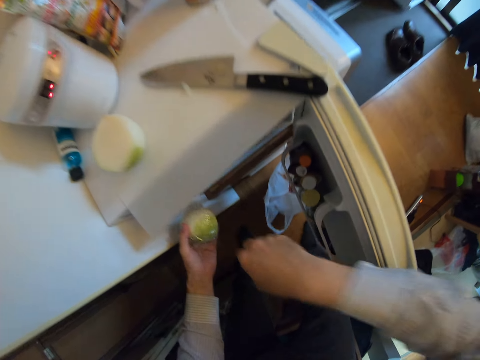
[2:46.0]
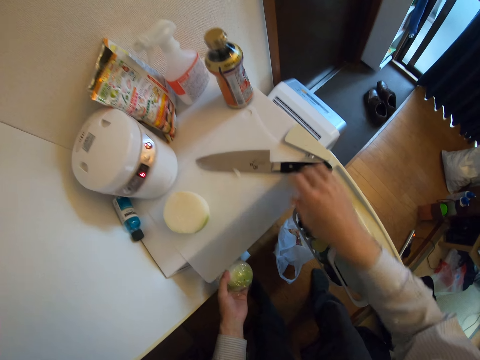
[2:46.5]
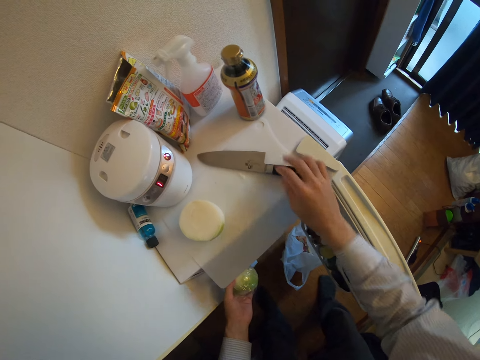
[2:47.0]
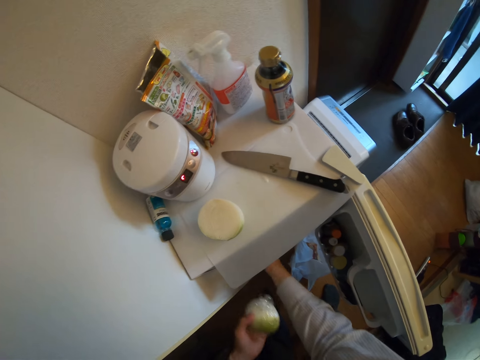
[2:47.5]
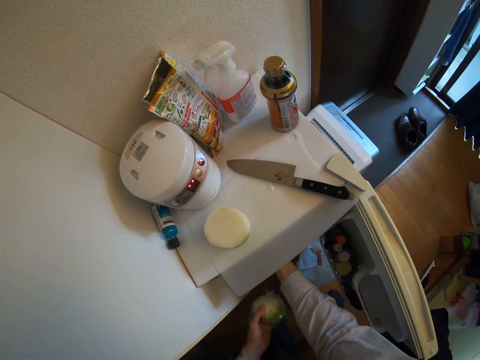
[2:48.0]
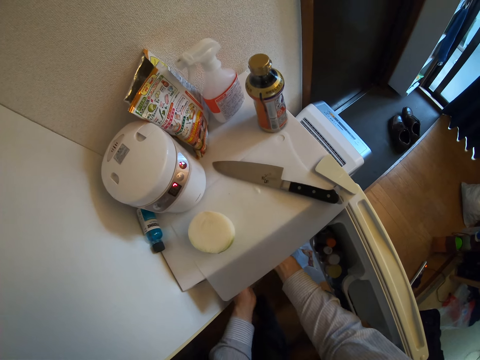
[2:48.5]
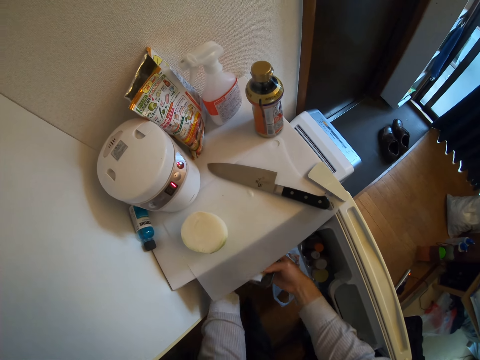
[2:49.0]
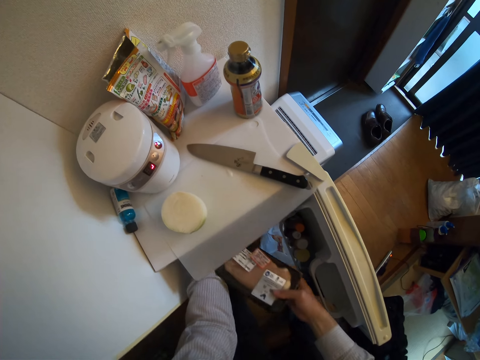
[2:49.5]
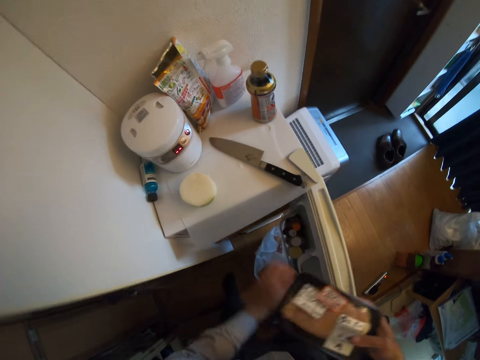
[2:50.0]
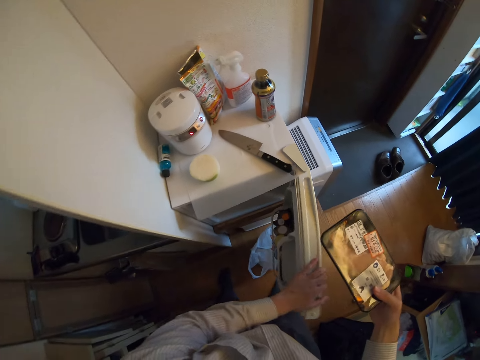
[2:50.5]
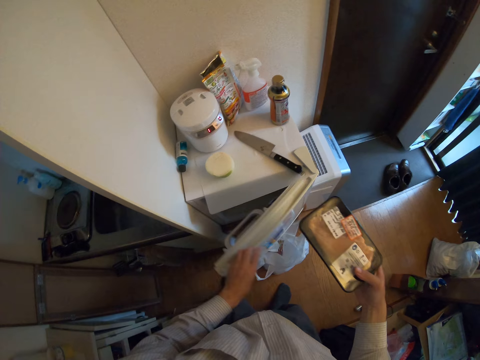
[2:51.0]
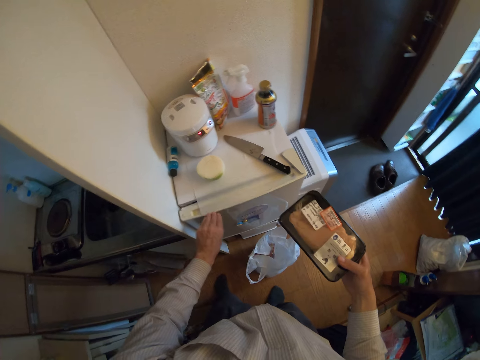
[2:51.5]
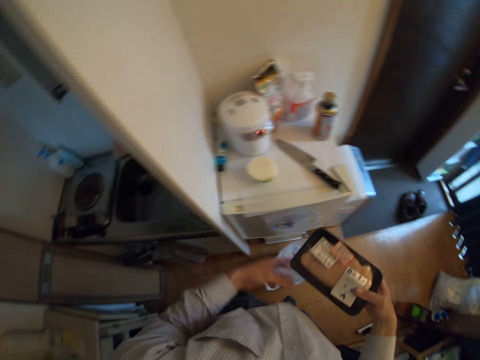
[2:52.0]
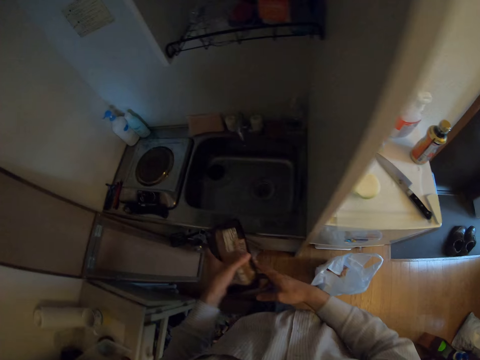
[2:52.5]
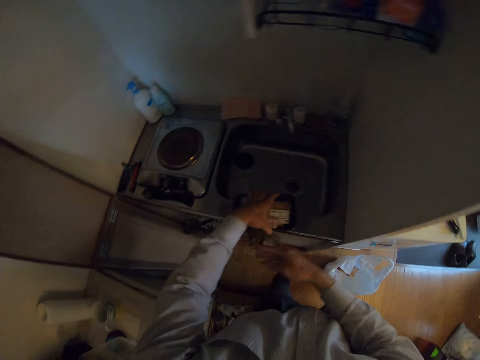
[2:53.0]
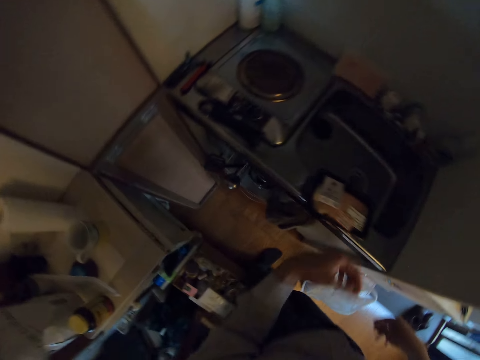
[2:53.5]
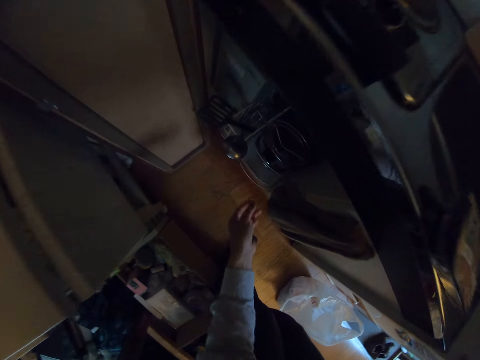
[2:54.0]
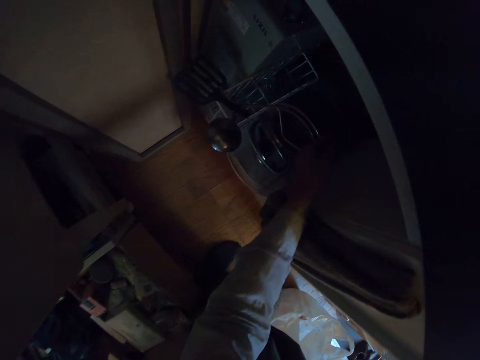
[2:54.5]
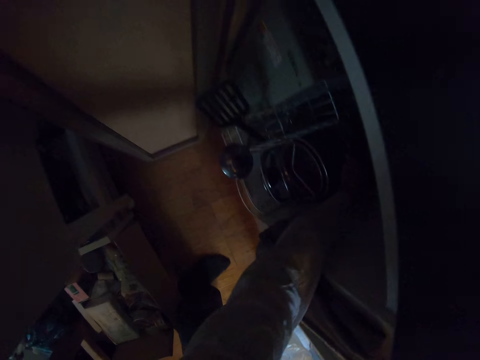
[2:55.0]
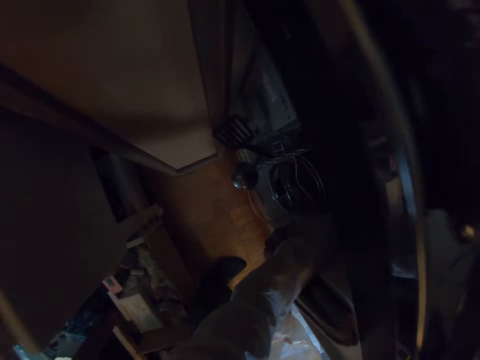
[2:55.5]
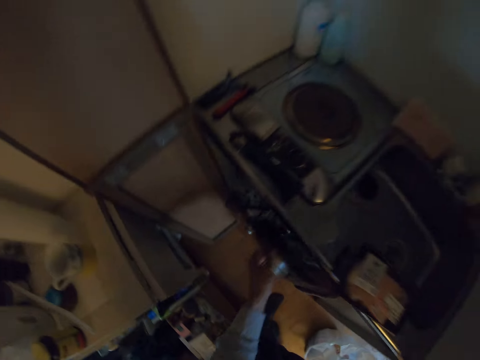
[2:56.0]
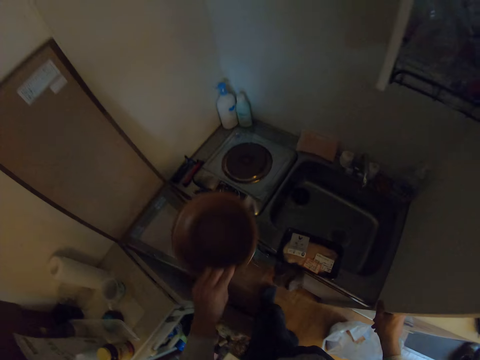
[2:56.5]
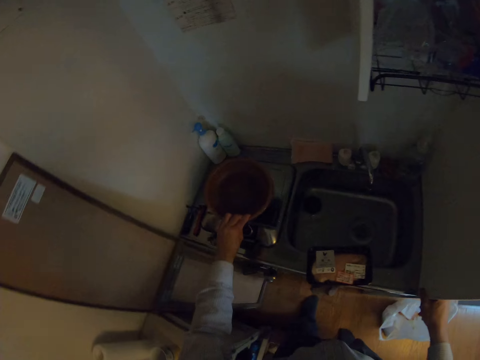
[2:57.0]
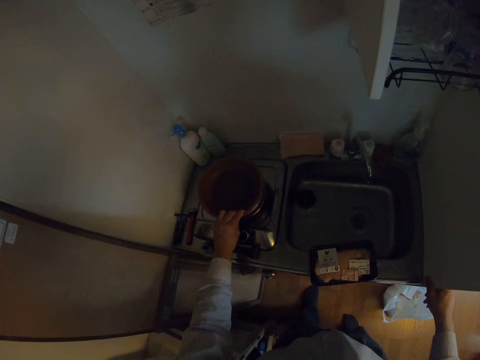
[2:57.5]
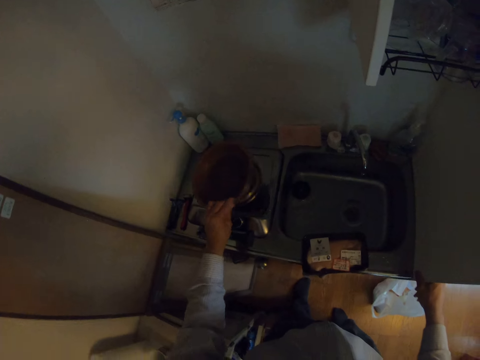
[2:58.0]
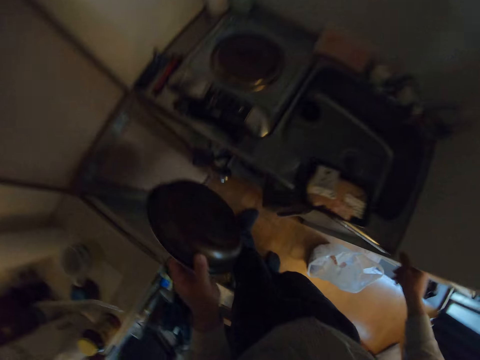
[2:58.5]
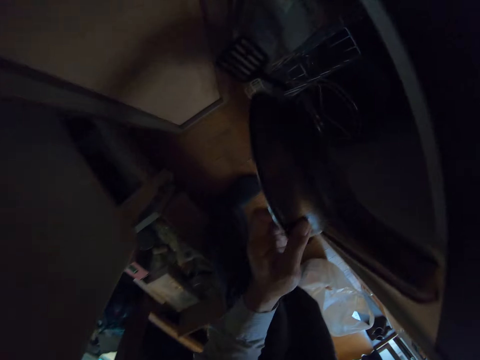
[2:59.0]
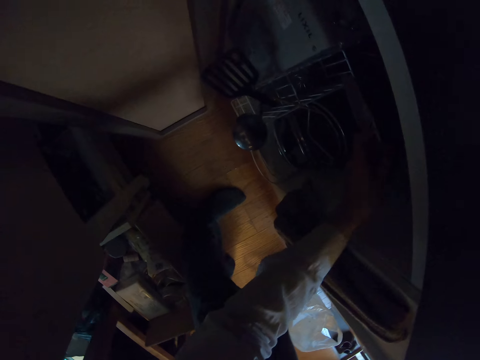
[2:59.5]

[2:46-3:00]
The camera wearer moves the knife. They put the onion in the fridge. They remove the pack of food from the fridge. They close the fridge. They drop the pack of food on the sink. They bring out a frying pan from the kitchen cabinet and take the frying pan towards a cooker.

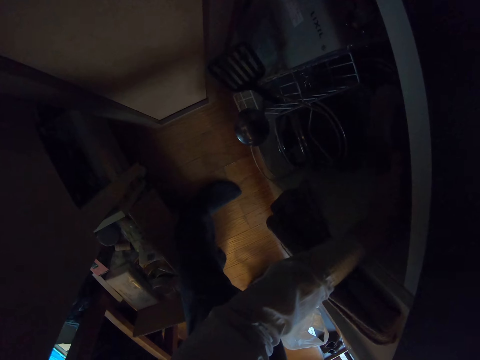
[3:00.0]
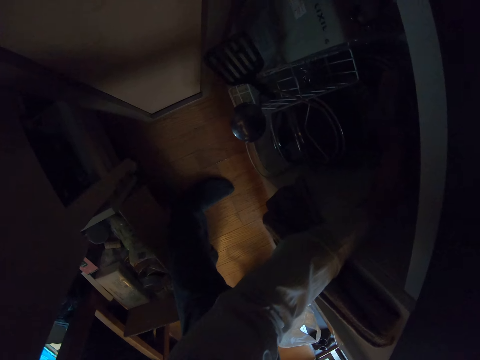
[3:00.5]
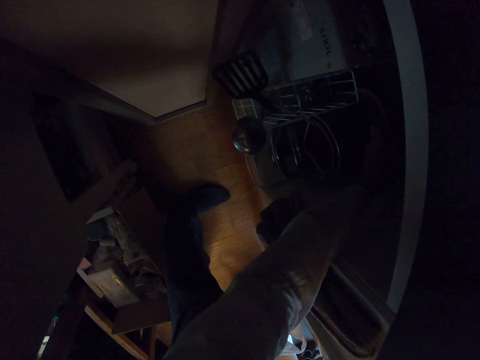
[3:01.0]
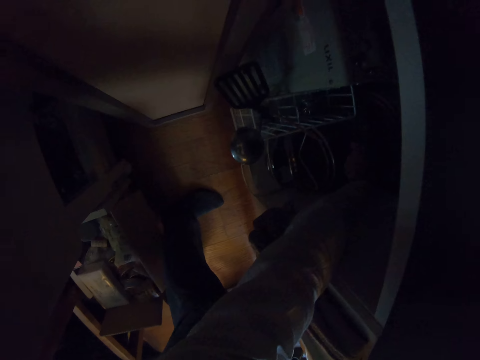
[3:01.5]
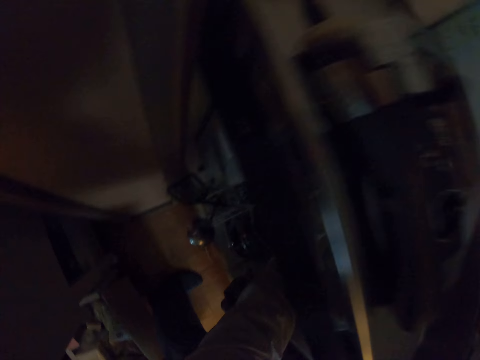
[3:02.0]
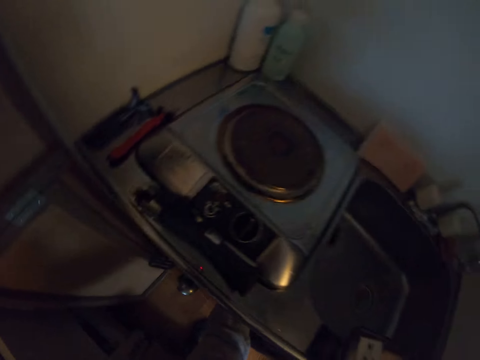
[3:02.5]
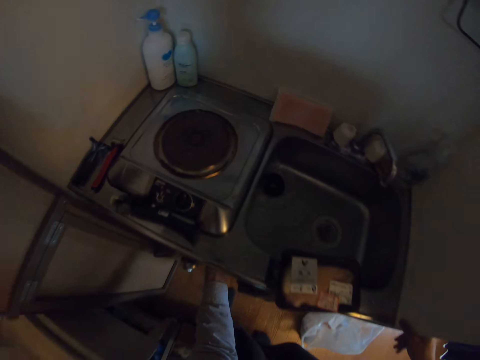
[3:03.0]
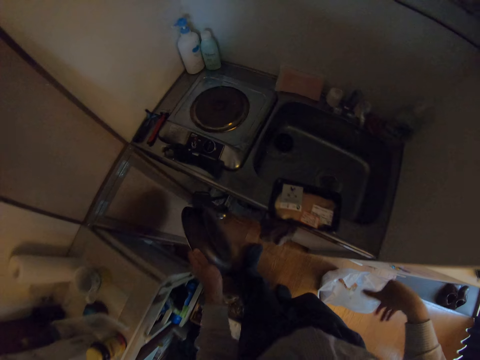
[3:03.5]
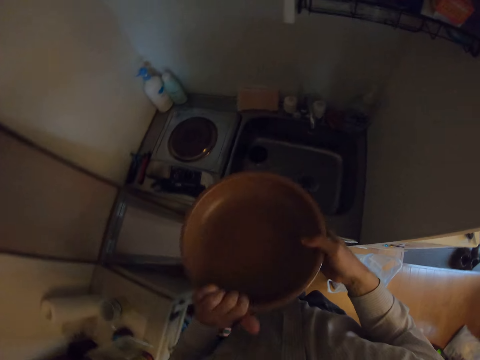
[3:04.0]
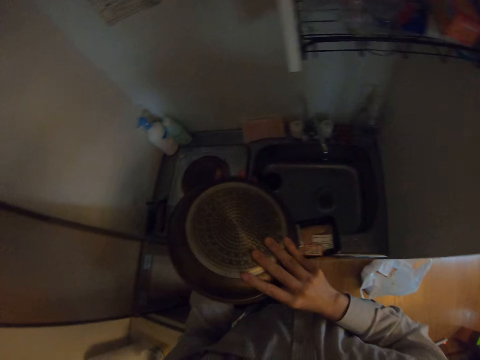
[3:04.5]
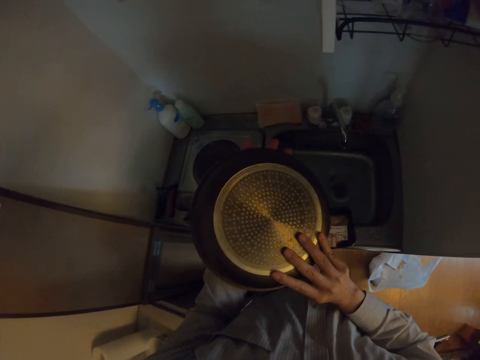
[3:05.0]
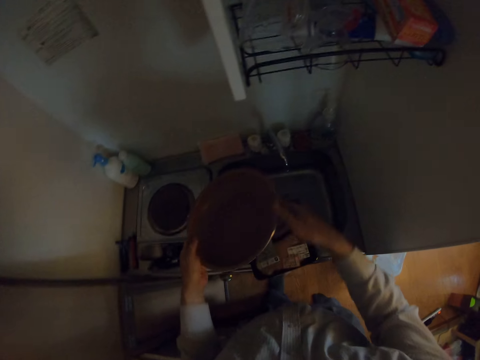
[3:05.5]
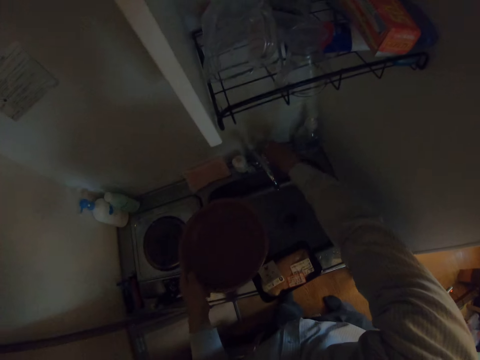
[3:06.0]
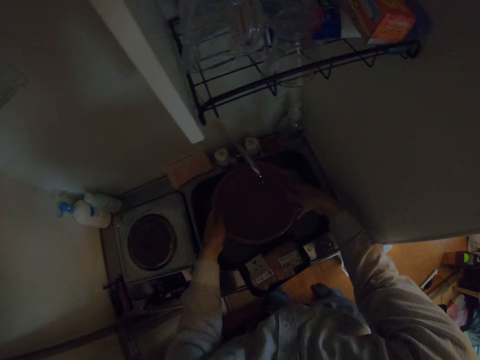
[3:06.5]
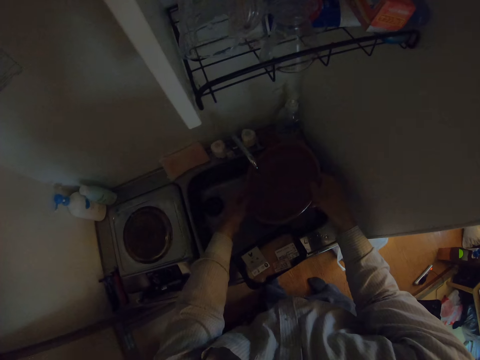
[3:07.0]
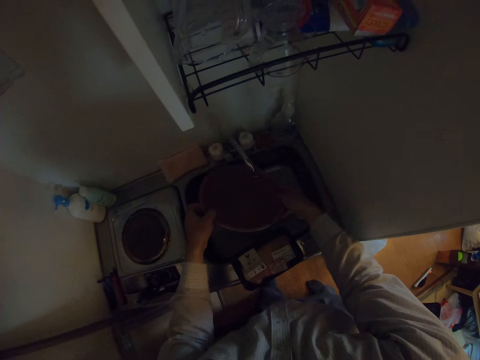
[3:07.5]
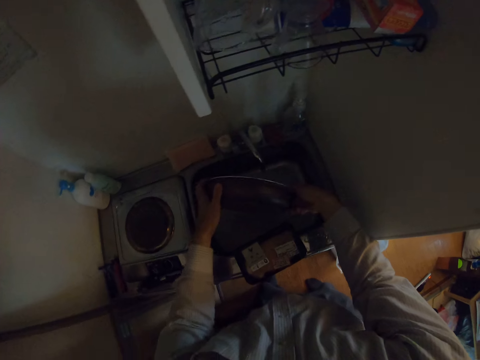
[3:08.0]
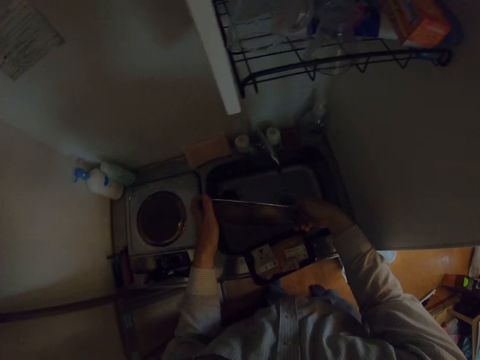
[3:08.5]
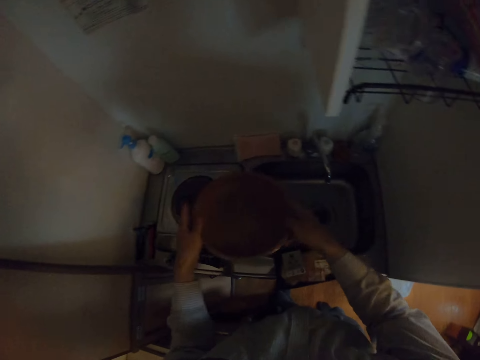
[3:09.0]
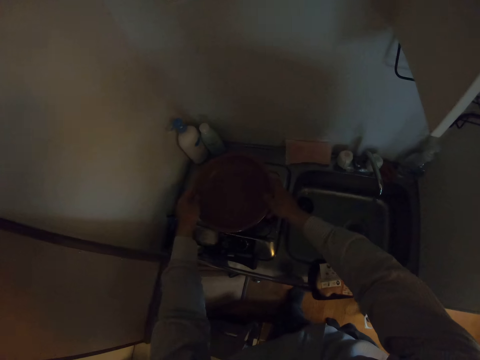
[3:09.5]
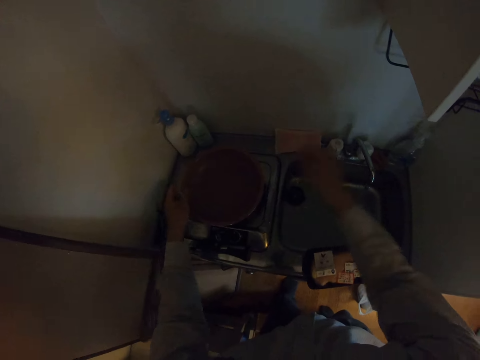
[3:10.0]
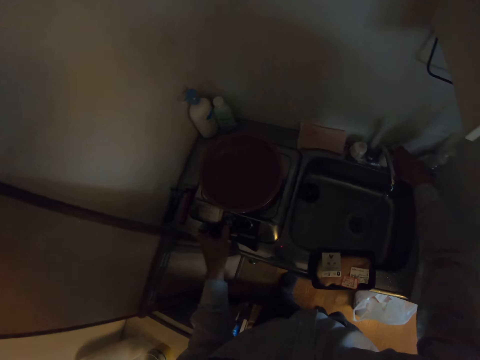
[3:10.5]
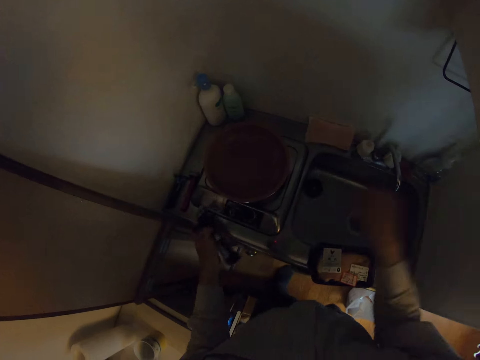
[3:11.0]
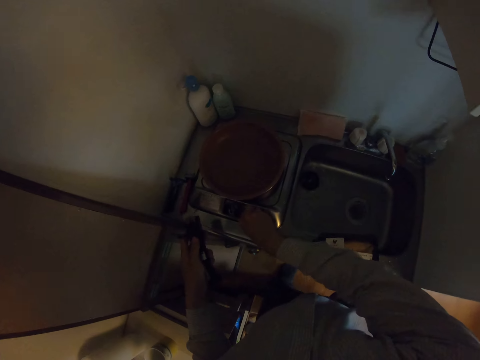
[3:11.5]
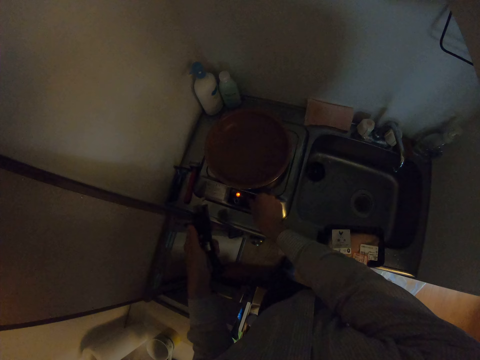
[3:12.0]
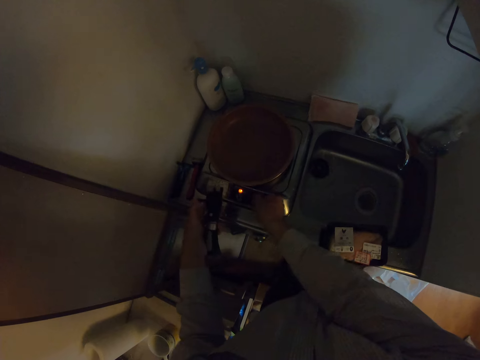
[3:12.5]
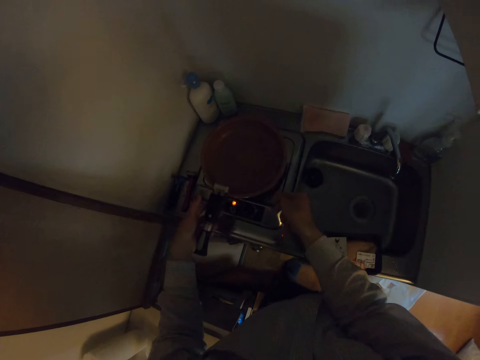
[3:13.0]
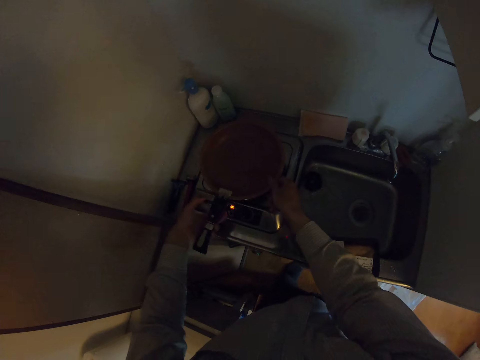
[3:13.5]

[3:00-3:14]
The camera wearer drops the frying pan in the kitchen cabinet. They bring out the frying pan from the kitchen cabinet again. They turn the frying pan. They turn on the tap. They rinse the frying pan with water. They drop the frying pan on the cooker. They turn off the tap. They turn on the gas cooker.
